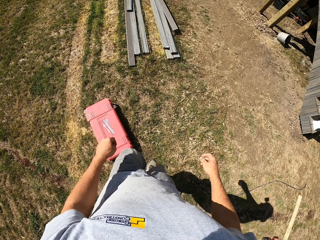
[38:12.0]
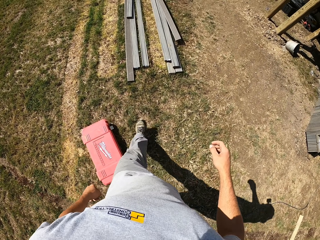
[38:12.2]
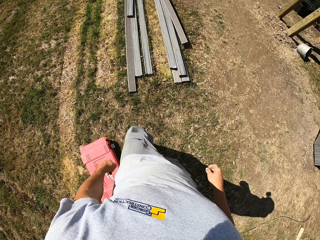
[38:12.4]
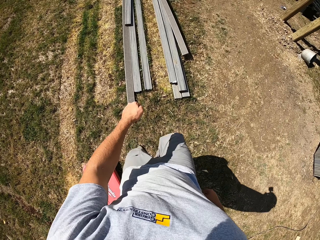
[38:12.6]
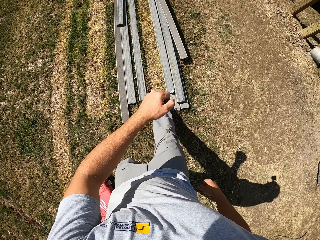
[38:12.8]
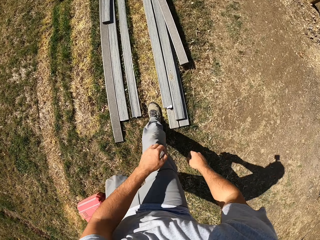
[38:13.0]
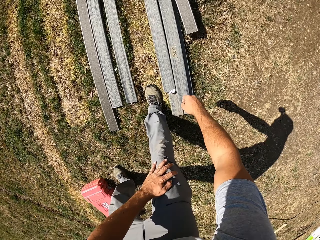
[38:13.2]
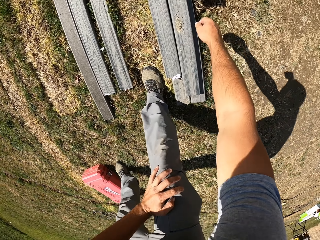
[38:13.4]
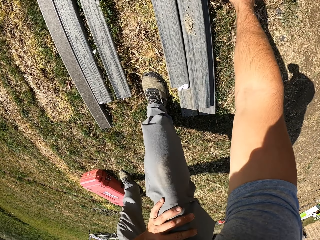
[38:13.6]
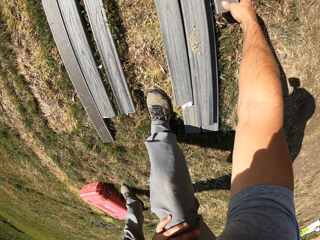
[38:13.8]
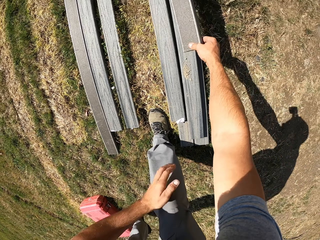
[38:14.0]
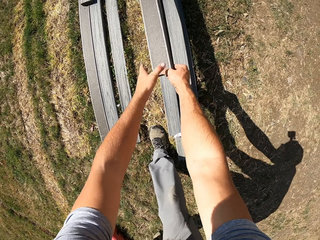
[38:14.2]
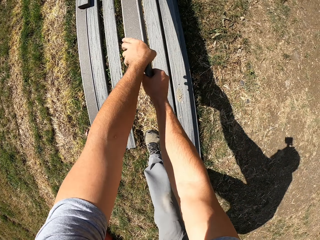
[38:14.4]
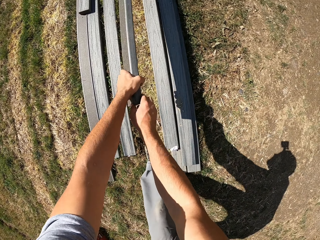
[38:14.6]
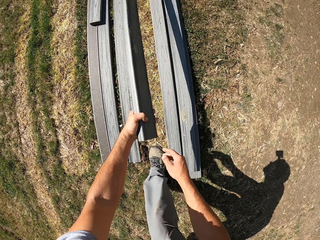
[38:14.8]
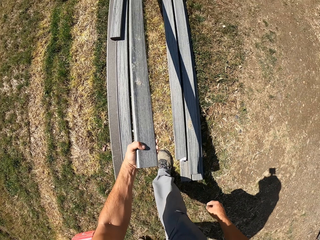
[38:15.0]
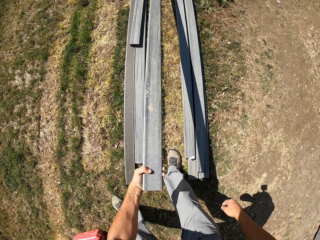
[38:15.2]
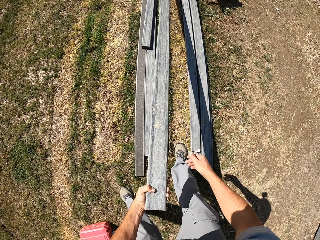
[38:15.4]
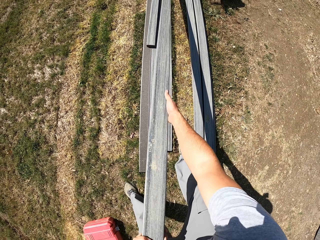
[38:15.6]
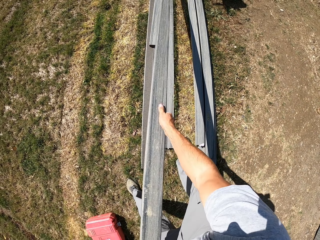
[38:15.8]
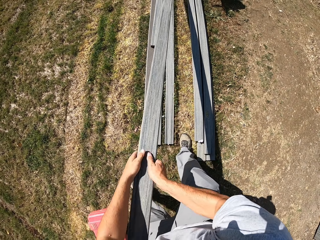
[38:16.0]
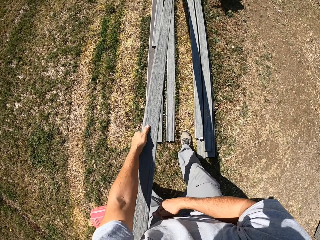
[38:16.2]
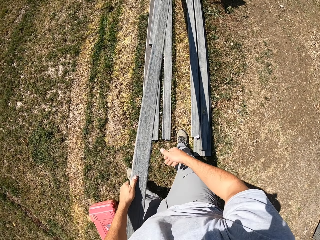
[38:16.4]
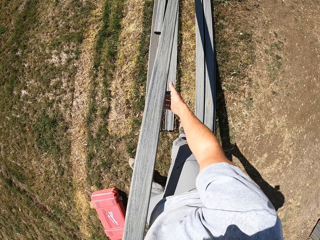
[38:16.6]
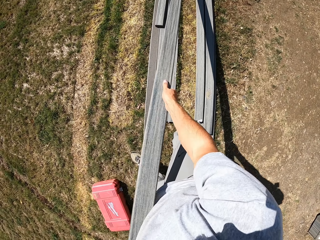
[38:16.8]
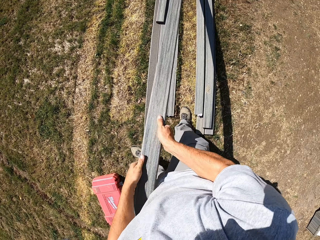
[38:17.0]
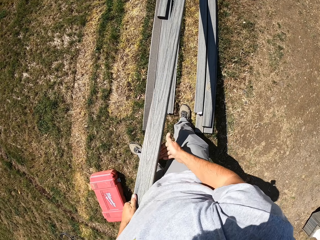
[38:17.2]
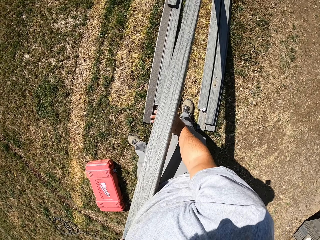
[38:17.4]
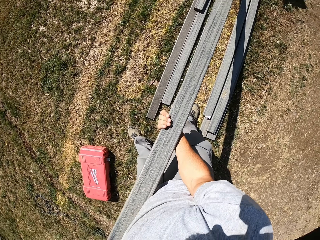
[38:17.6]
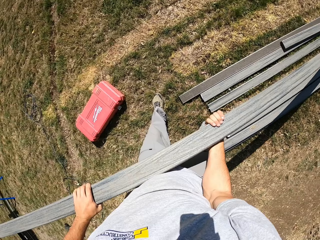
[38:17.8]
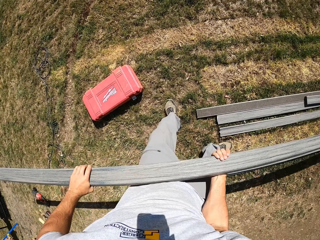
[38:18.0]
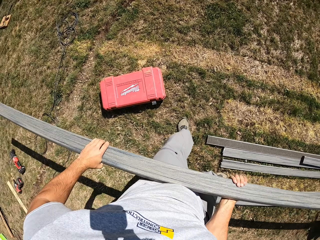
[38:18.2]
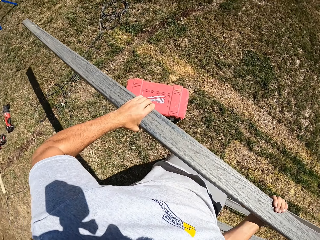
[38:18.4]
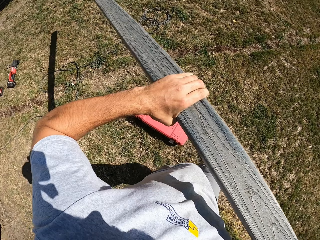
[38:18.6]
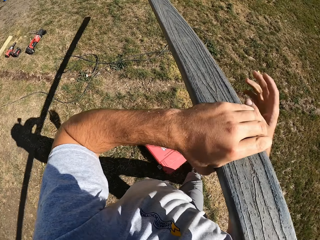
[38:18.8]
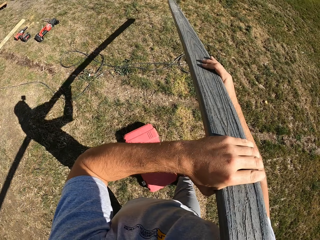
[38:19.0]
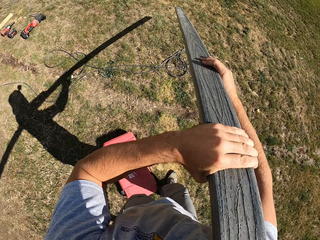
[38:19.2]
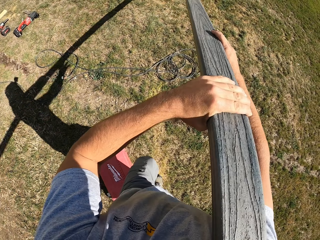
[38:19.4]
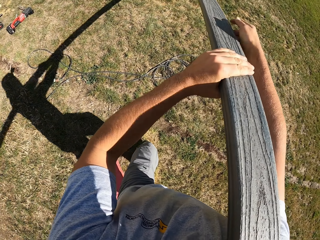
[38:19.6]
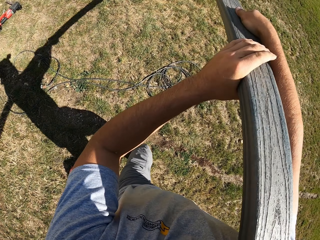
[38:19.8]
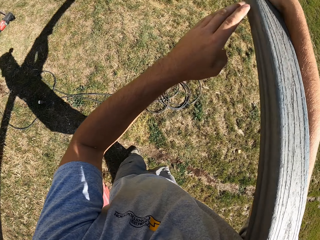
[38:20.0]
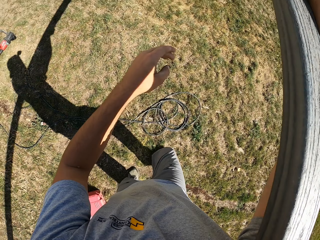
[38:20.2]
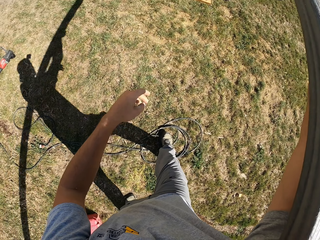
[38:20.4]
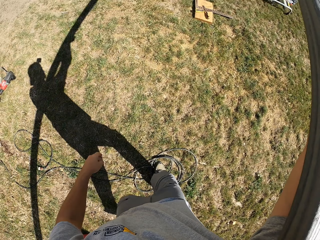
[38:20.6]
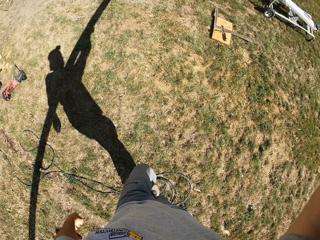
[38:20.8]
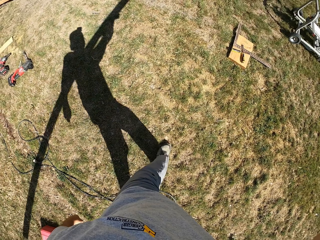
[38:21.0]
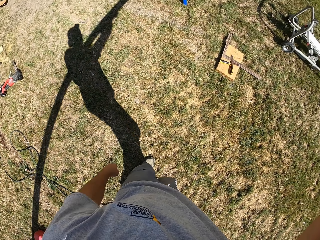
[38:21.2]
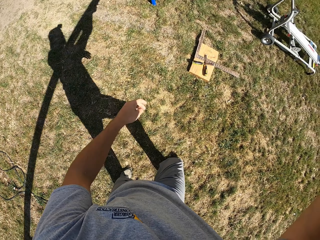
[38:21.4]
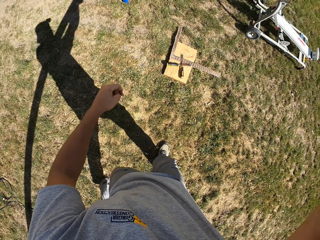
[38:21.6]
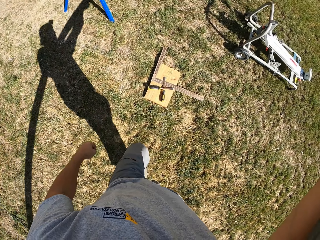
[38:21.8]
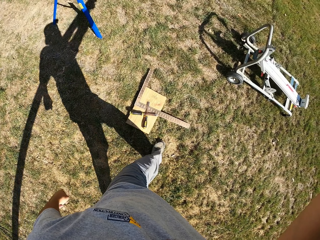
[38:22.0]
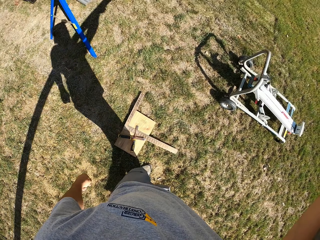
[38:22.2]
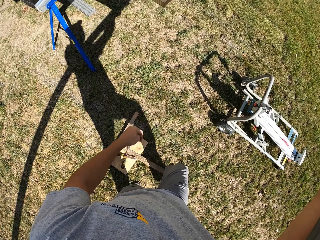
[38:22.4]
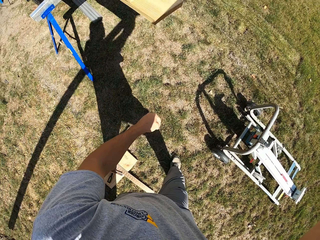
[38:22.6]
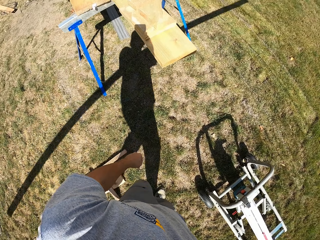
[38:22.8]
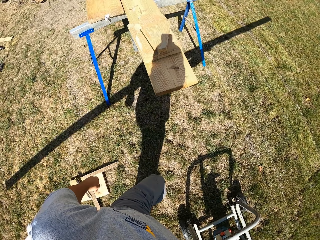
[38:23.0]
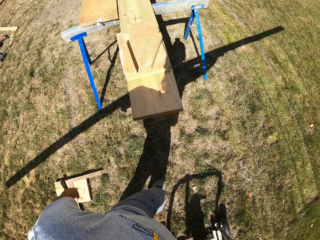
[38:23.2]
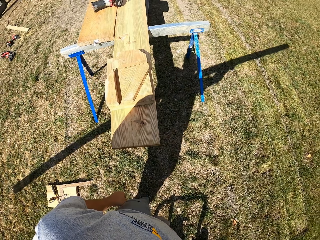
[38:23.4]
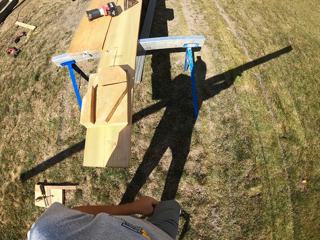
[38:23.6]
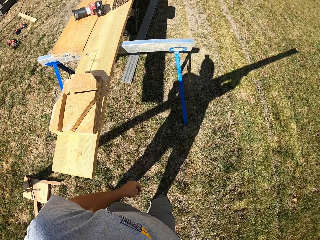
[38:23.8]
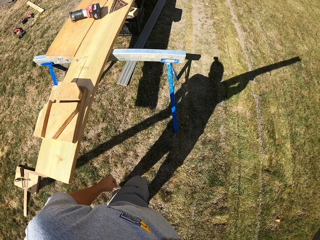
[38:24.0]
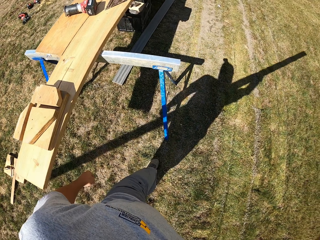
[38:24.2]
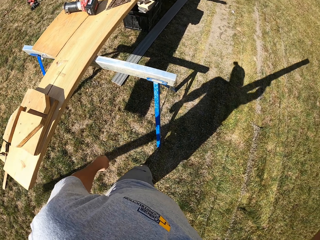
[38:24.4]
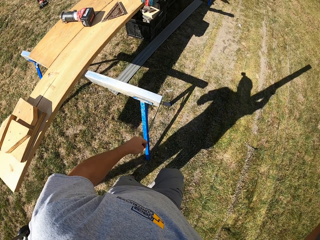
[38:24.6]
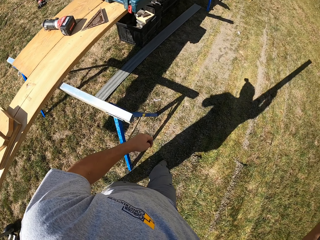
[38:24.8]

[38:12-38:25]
The camera wearer picks up the wood with the right hand. They pass the wood to the left hand. They hold the wood with both hands. They carry the wood on the shoulder. They walk.

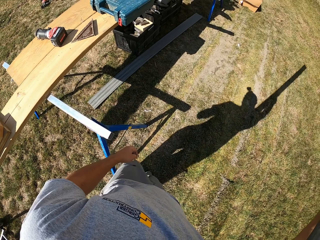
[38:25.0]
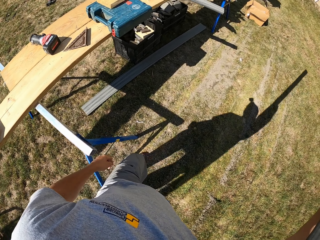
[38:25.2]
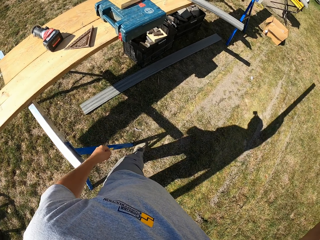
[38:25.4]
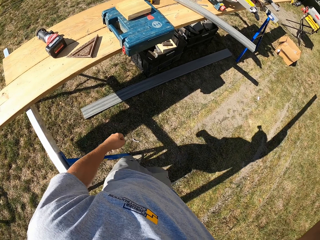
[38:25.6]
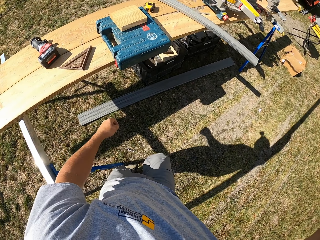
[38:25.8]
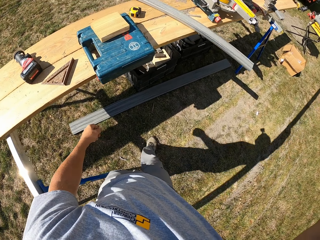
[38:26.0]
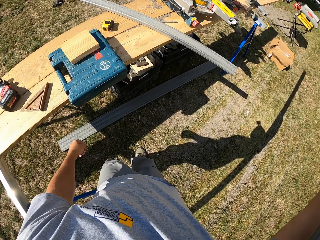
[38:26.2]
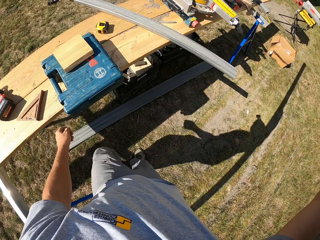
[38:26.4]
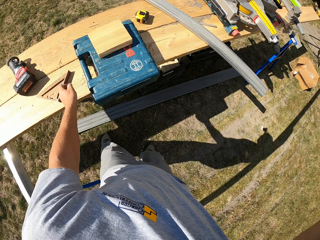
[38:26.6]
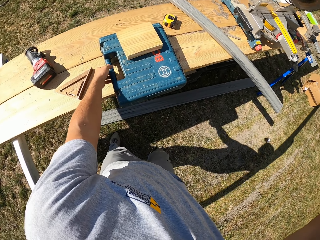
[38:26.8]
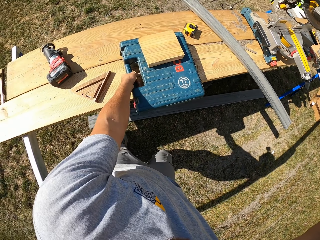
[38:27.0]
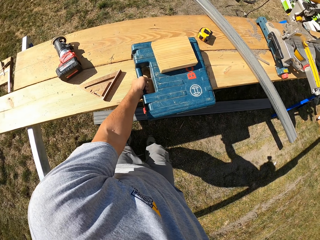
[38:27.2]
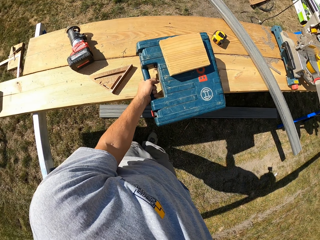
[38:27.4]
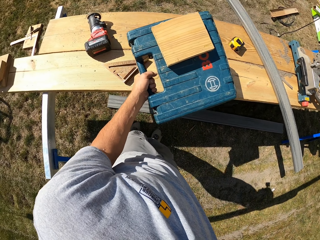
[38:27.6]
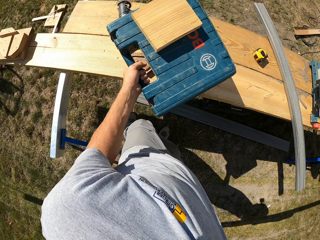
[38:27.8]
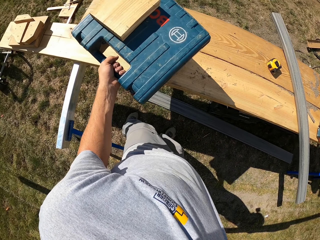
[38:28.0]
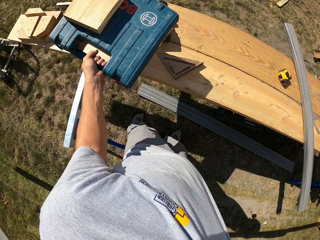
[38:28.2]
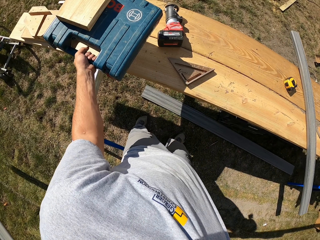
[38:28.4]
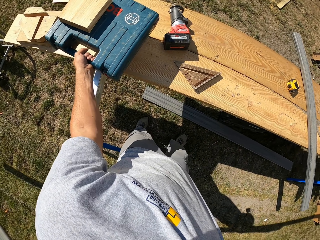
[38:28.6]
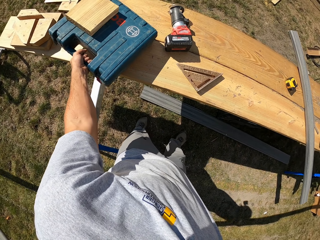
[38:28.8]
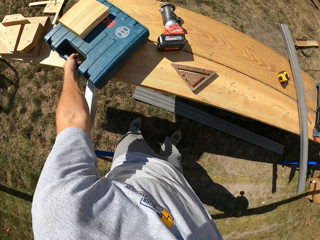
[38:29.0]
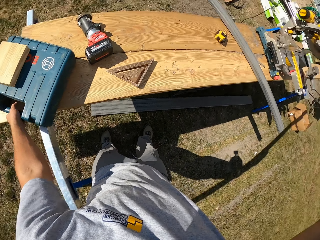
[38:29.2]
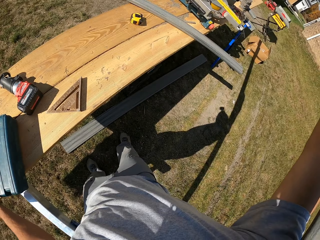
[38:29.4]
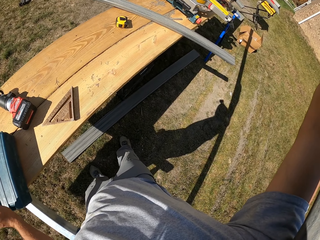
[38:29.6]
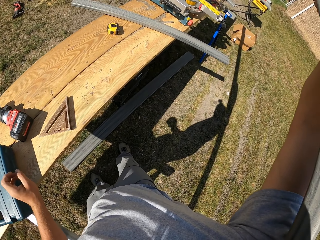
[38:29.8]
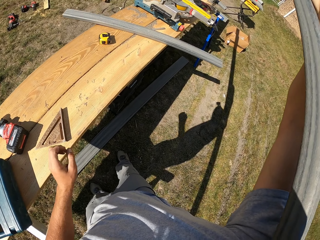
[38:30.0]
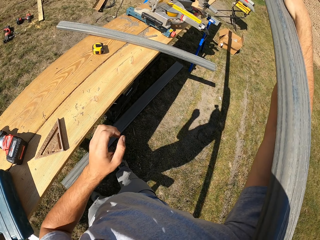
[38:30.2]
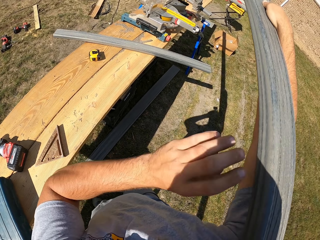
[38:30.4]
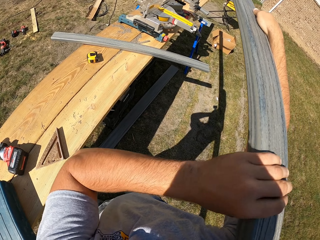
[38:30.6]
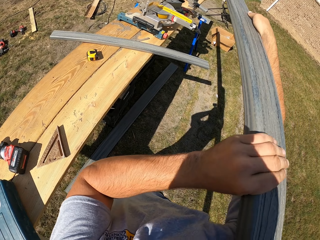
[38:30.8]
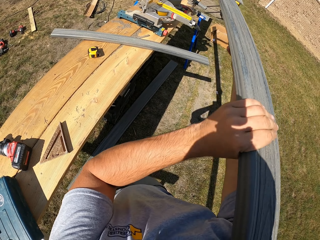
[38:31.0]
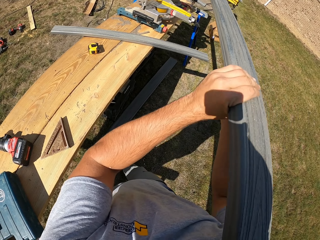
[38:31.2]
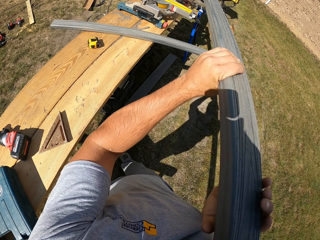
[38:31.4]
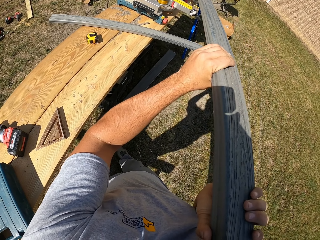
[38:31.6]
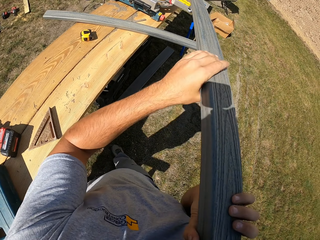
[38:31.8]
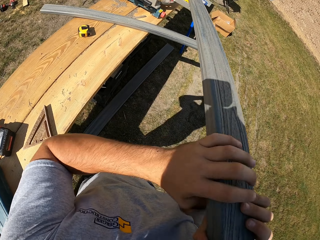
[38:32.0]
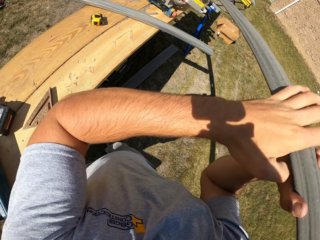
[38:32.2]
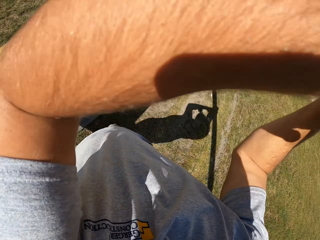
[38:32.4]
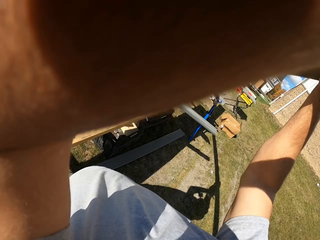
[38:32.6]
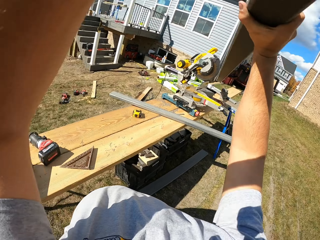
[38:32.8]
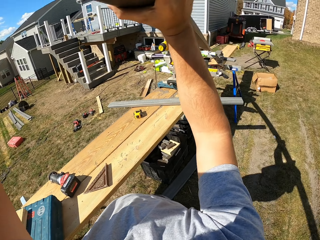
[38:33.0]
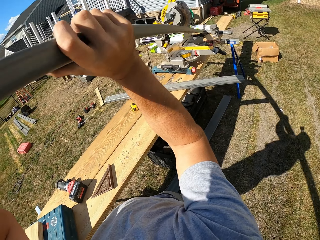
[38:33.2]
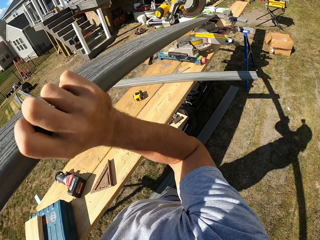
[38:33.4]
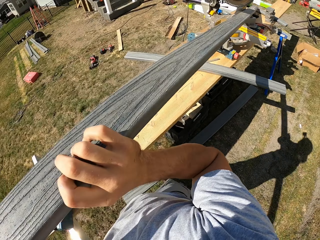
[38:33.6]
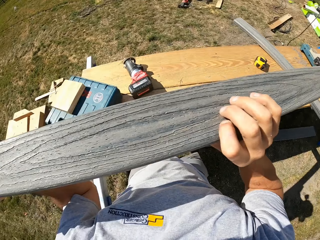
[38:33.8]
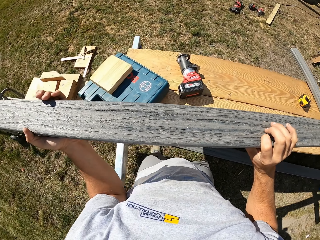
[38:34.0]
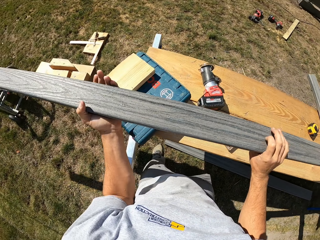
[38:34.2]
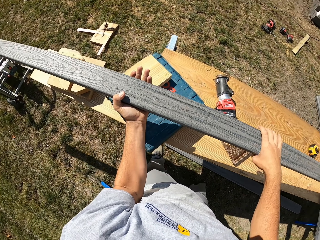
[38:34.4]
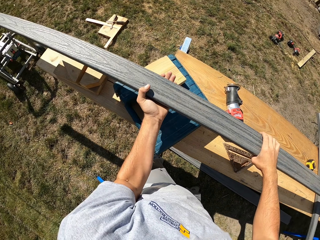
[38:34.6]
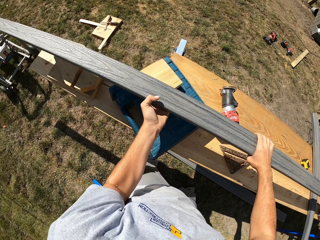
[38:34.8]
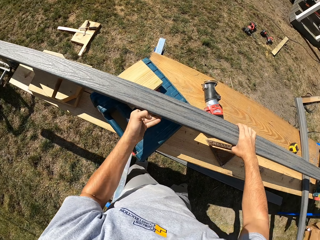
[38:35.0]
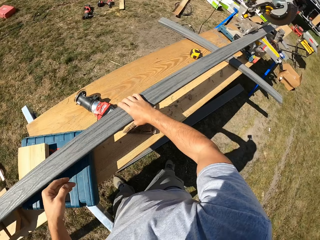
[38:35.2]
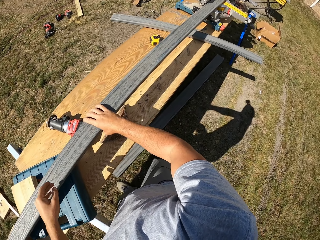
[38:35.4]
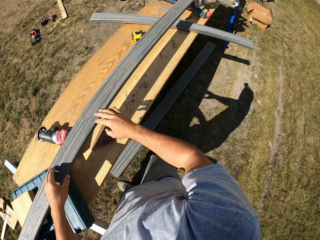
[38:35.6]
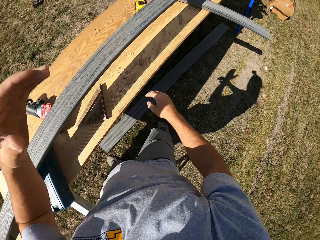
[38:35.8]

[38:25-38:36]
The camera wearer moves the tool box with the left hand. They drop the wood from the shoulder on to the bench. They place the wood piece on the tool box and cutting panel.
